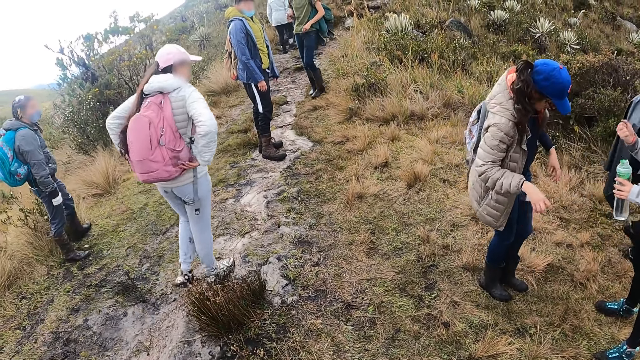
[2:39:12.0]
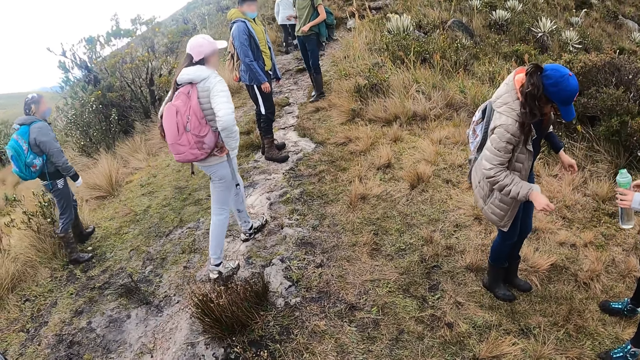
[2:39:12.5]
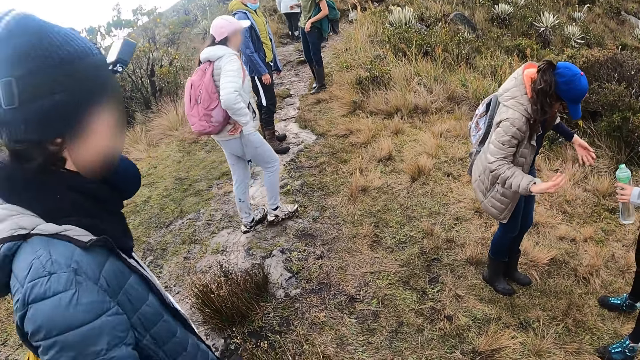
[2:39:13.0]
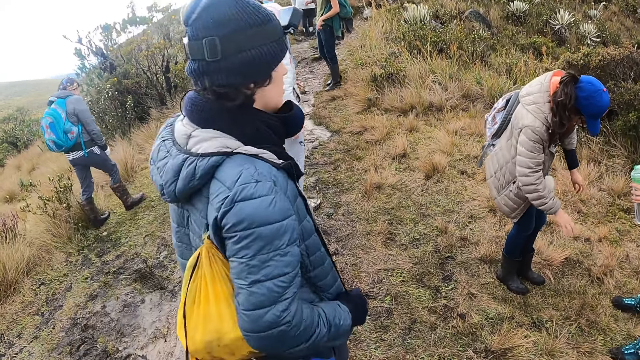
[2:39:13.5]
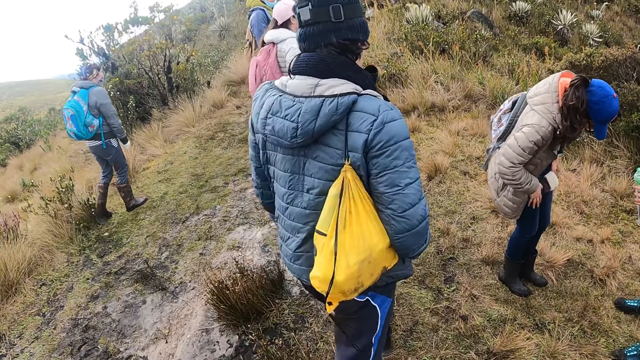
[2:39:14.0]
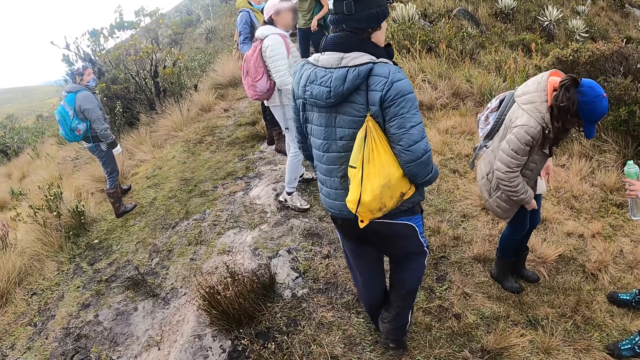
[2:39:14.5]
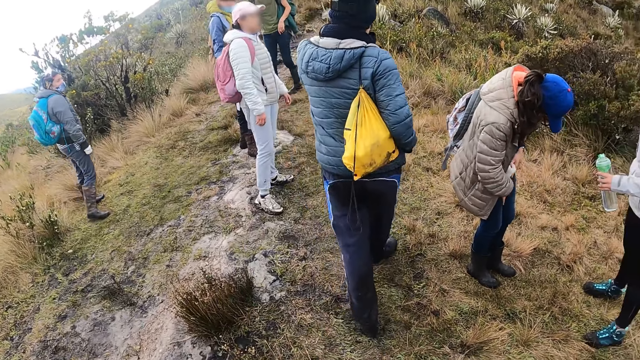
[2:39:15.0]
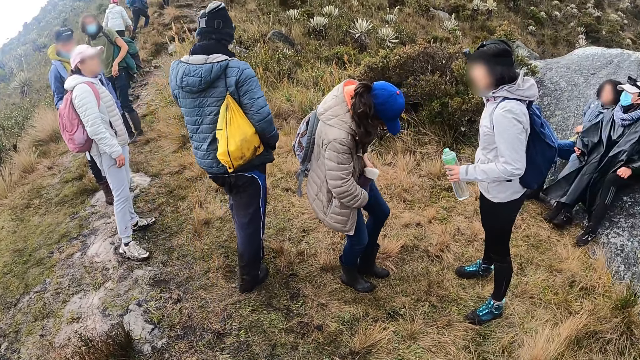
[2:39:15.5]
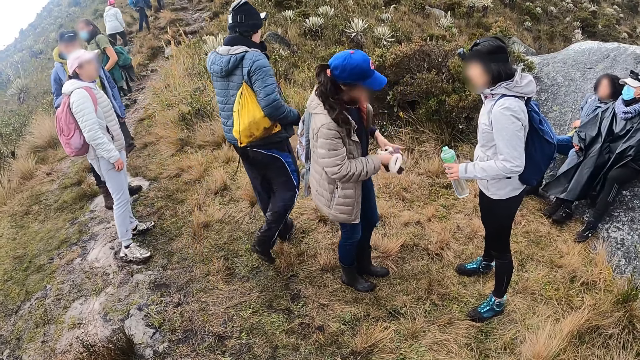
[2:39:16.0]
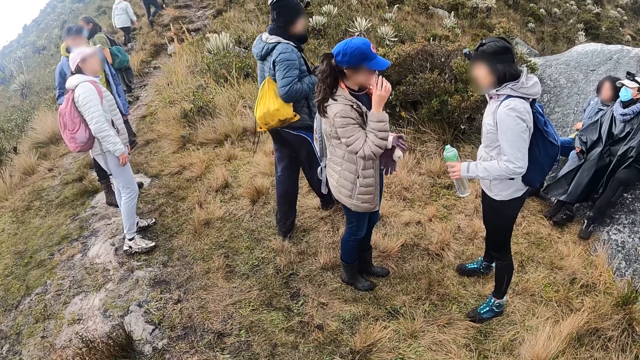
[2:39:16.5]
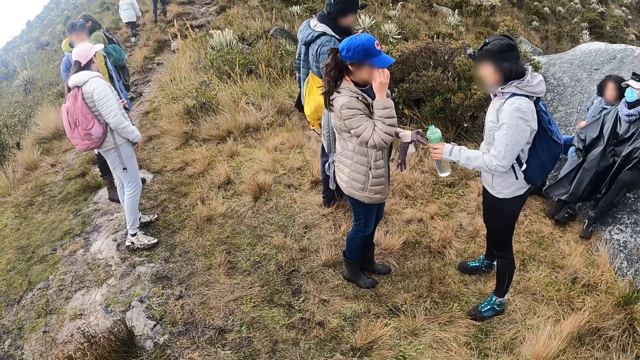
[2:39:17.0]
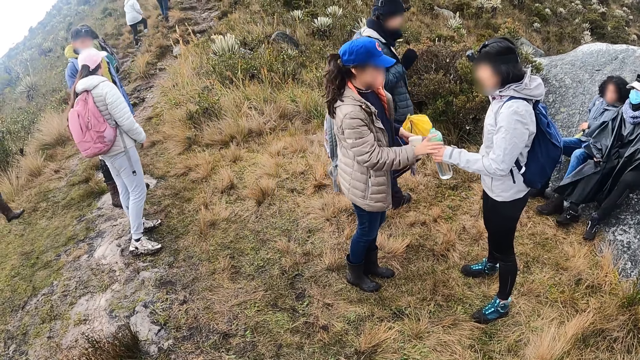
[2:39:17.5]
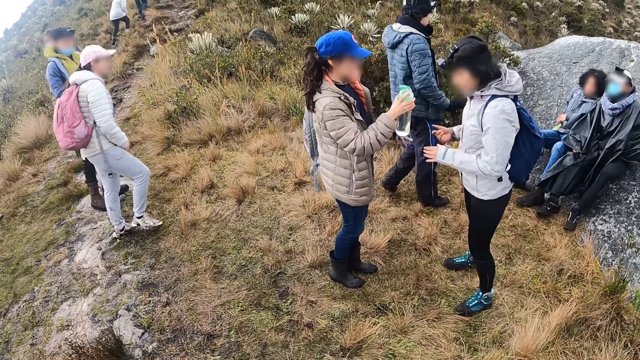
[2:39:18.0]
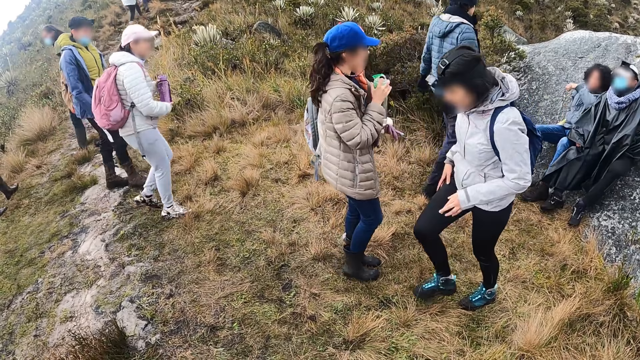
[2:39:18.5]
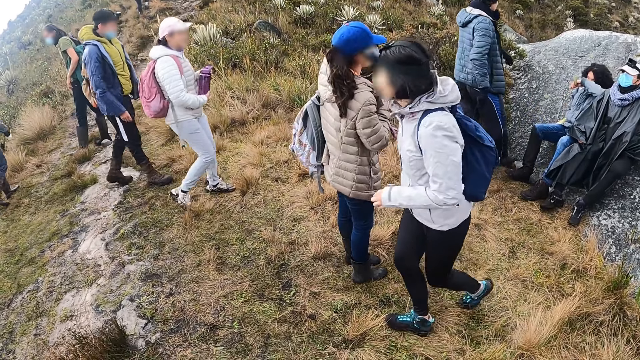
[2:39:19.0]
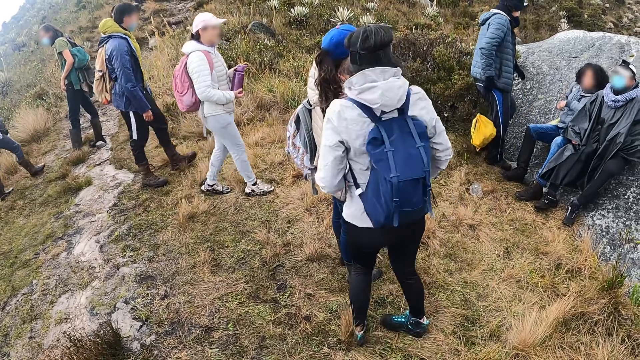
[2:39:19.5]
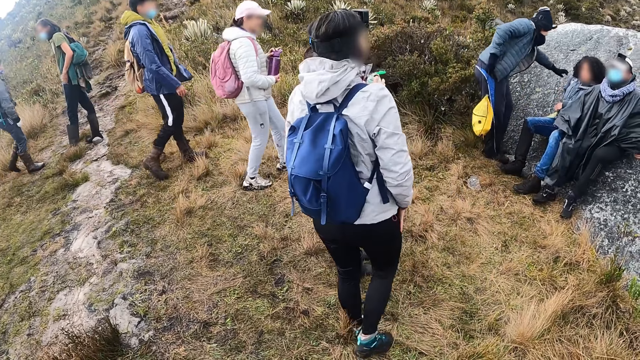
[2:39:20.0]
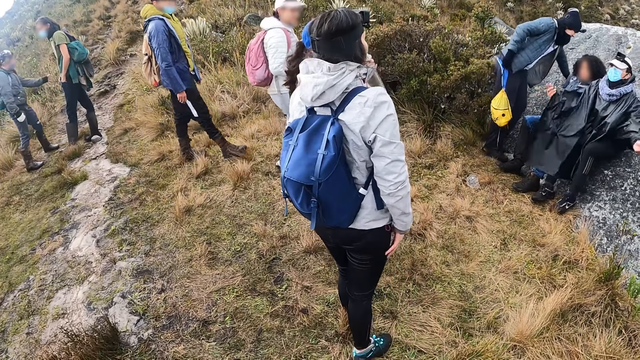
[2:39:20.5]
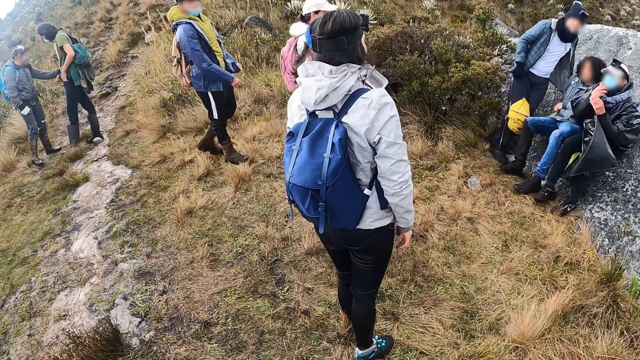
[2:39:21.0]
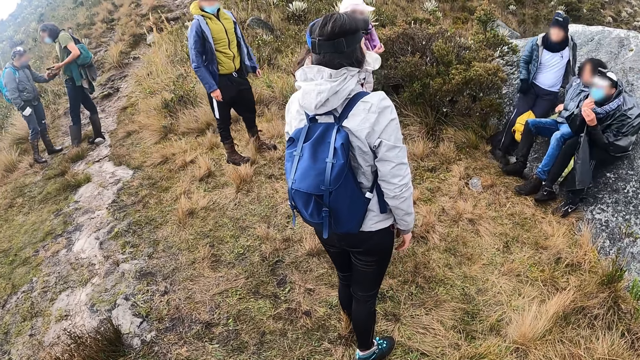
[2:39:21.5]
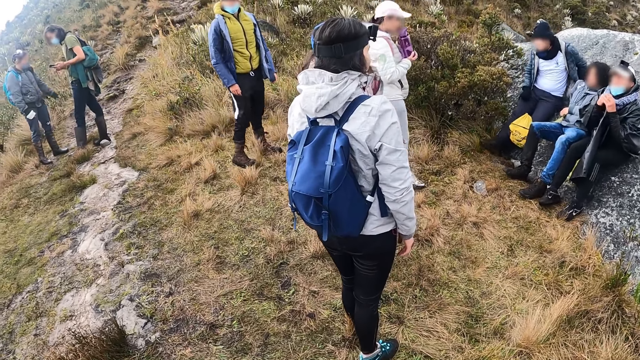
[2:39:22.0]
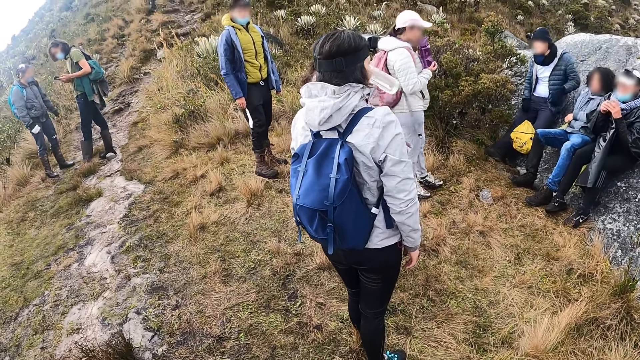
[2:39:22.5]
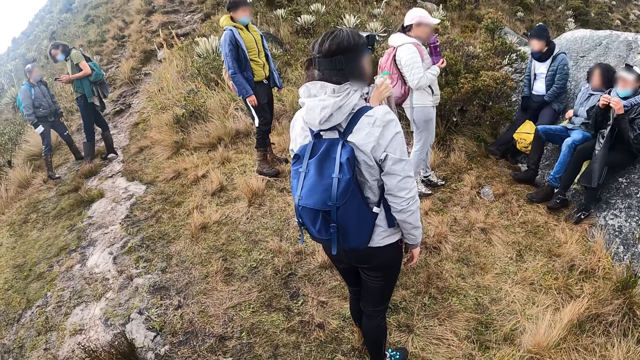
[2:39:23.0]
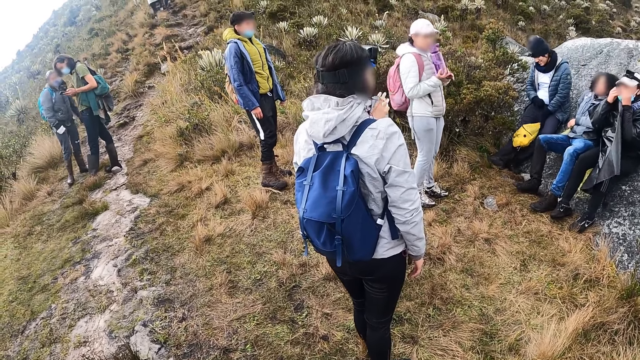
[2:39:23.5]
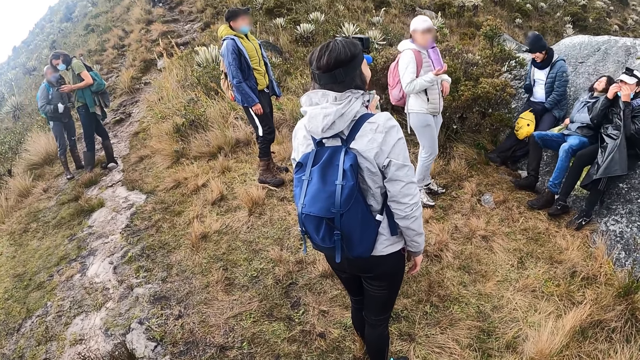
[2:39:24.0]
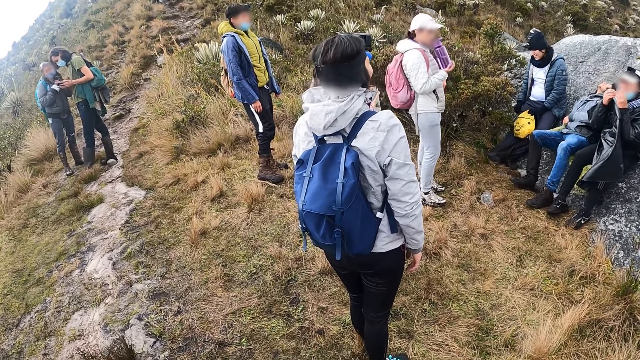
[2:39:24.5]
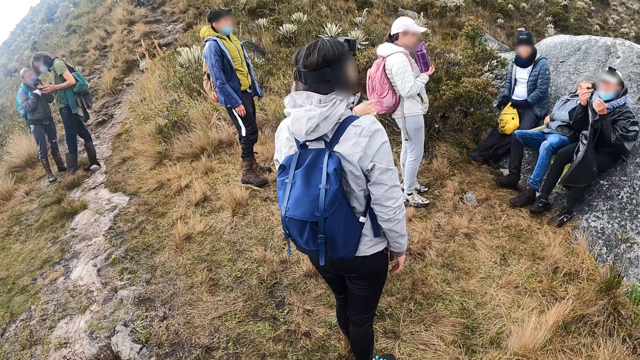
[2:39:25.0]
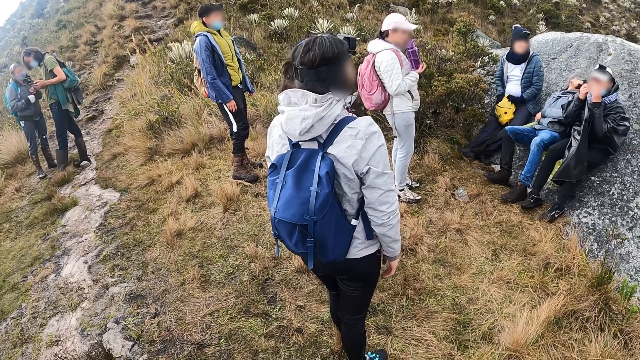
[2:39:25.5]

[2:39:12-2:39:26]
The woman cleans her hands on her trousers, pulls a pair of gloves from between her legs, and adjusts the pair of glasses on her head with her right hand. A man removes a yellow bag from his shoulder with his right hand. The woman collects the green bottle from another woman with her right hand. A third woman holds a purple bottle in her left hand. Another man wipes his face with his right hand. The first woman drinks from the green bottle in both hands. The first man rests on a load of gravel. A third man pulls down his nose mask with his right hand. The third woman drinks from the purple bottle in both hands. The third man uses an inhaler in both hands.

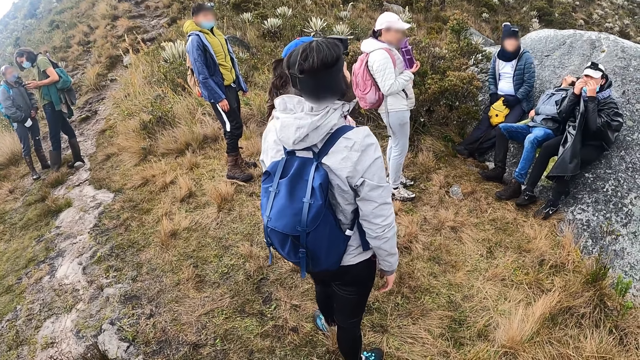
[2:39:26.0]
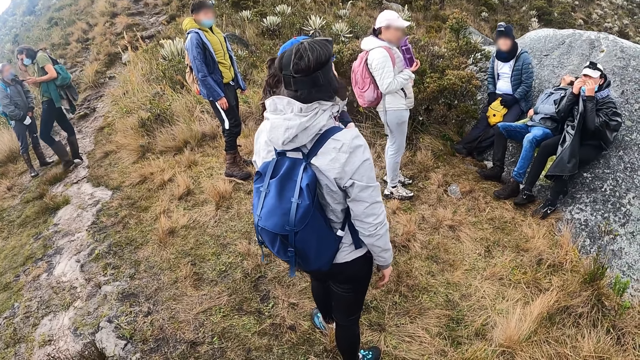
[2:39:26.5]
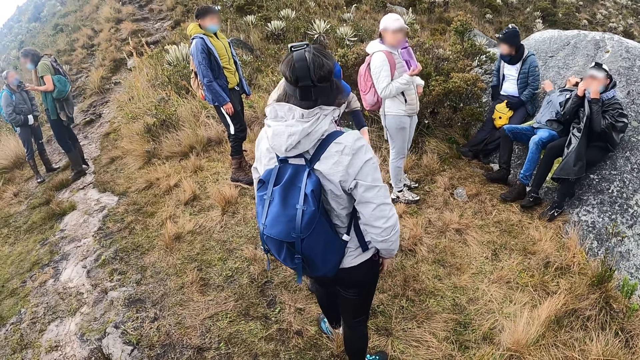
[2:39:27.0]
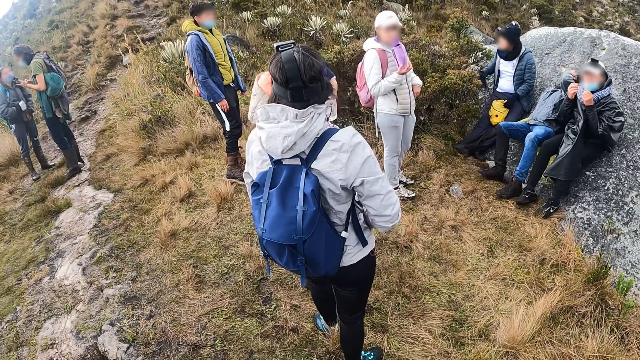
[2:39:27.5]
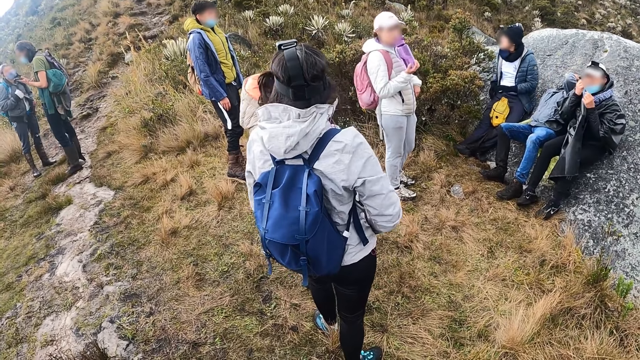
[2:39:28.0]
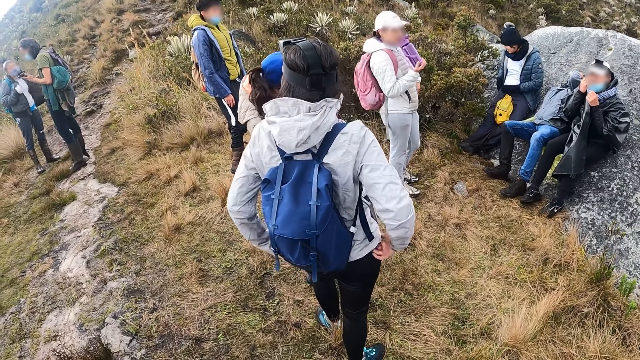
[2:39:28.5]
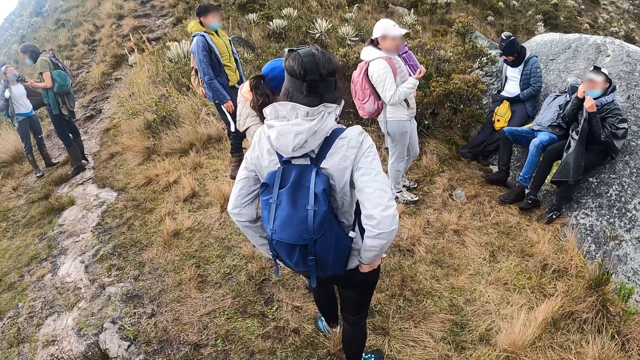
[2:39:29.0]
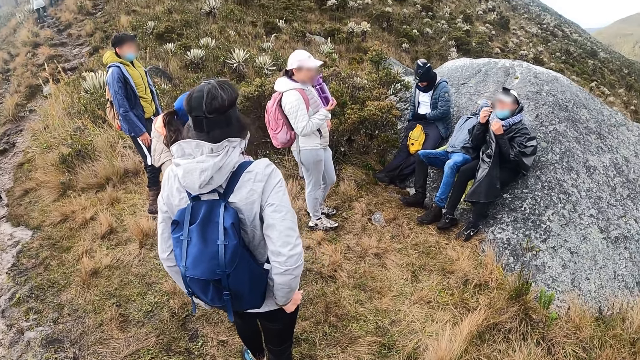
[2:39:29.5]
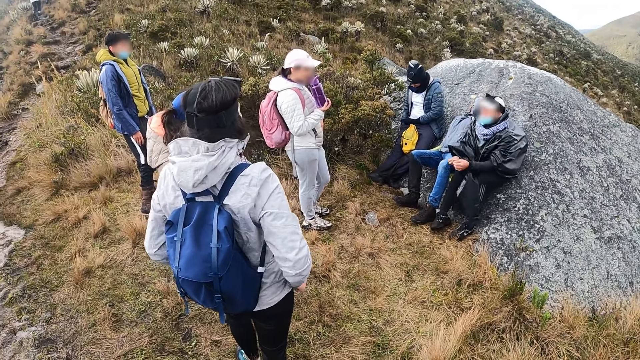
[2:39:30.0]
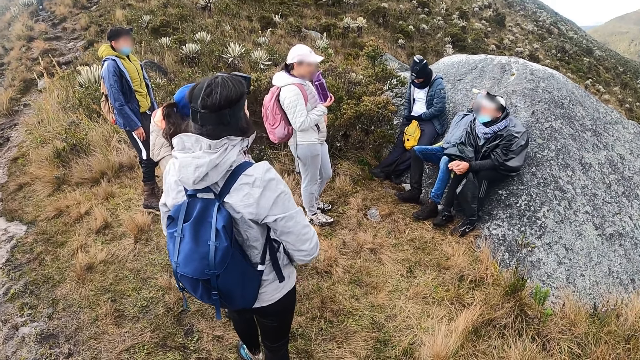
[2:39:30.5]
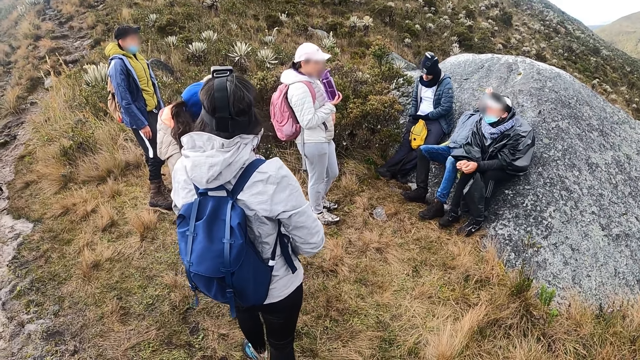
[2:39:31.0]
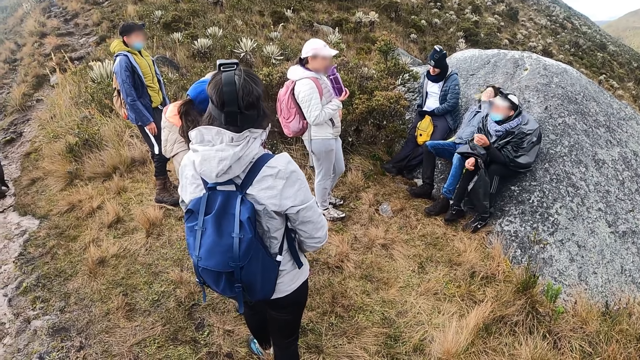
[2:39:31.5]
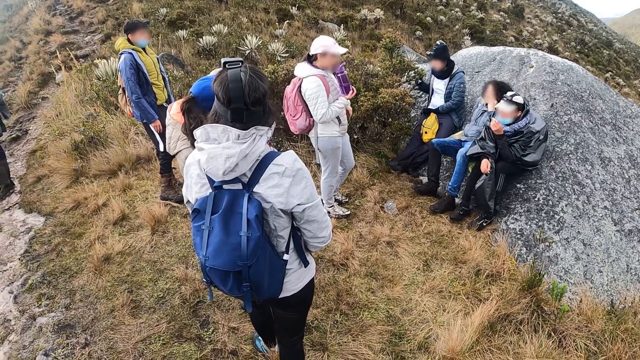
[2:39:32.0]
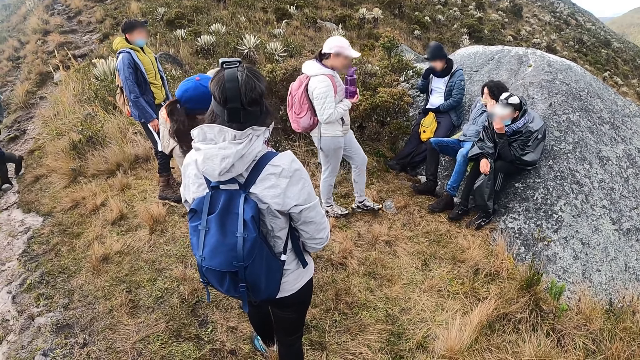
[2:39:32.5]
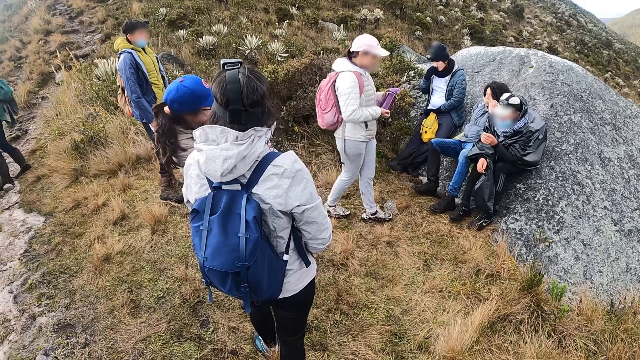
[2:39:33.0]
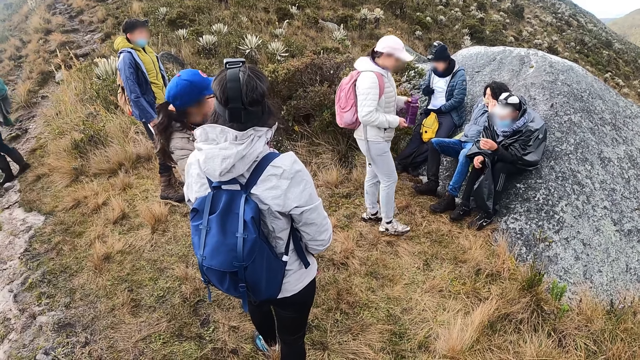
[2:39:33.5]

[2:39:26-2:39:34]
A man sniffs a handkerchief in his left hand. Another man removes an inhaler from his pocket.
